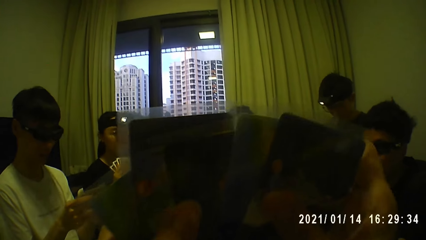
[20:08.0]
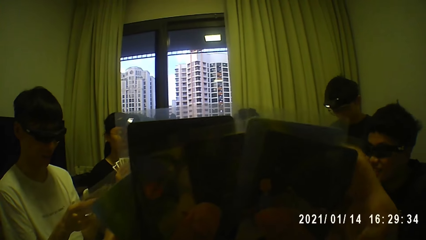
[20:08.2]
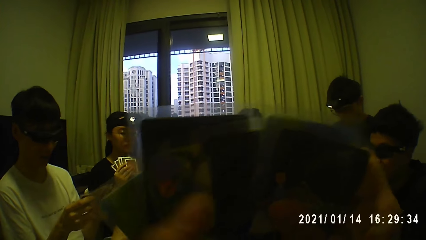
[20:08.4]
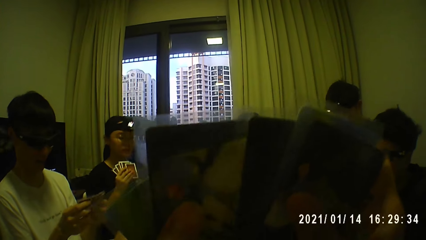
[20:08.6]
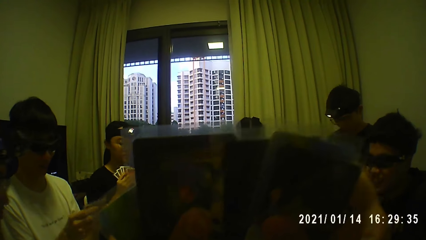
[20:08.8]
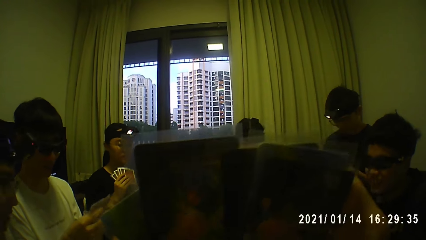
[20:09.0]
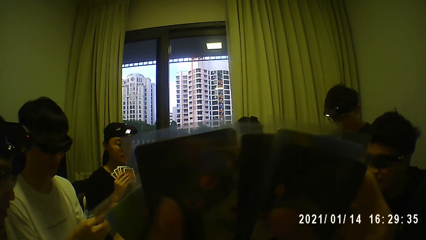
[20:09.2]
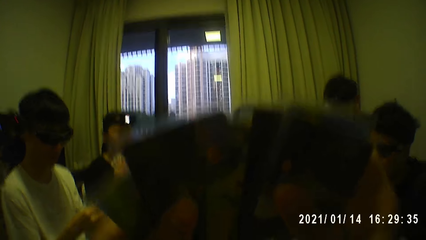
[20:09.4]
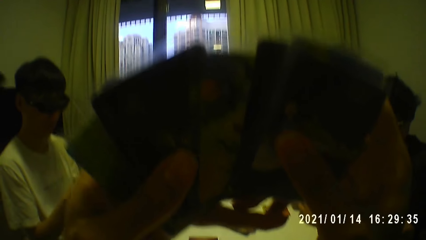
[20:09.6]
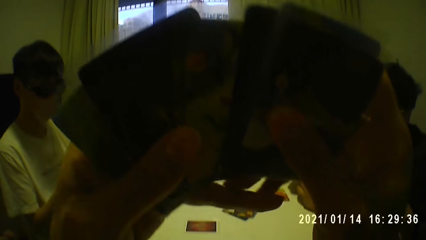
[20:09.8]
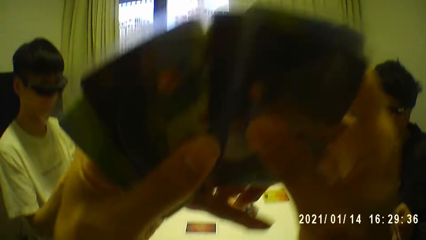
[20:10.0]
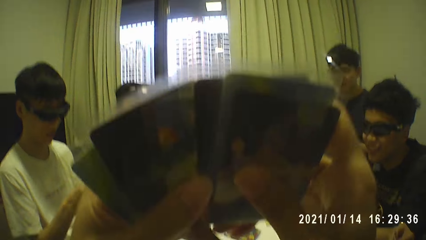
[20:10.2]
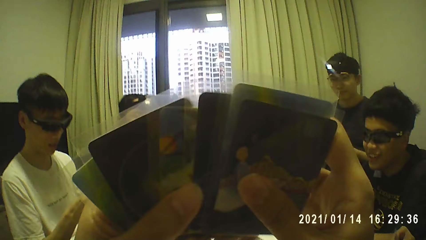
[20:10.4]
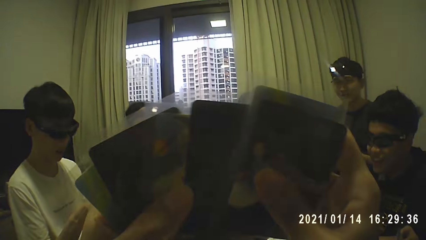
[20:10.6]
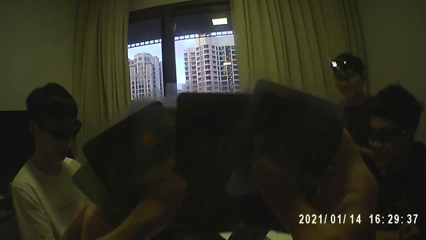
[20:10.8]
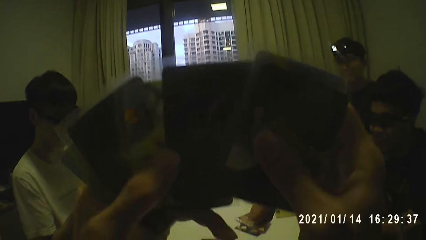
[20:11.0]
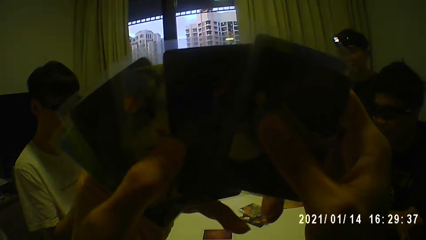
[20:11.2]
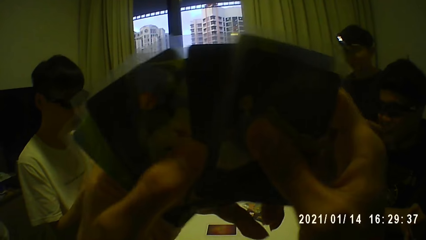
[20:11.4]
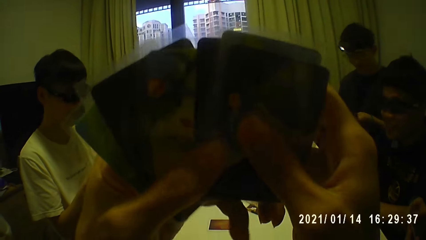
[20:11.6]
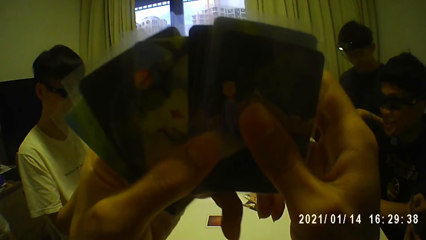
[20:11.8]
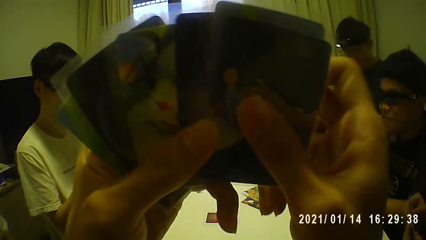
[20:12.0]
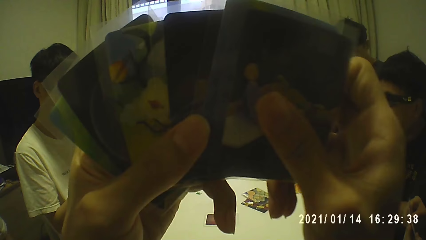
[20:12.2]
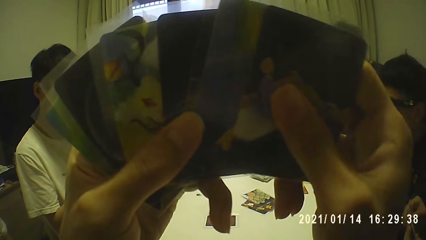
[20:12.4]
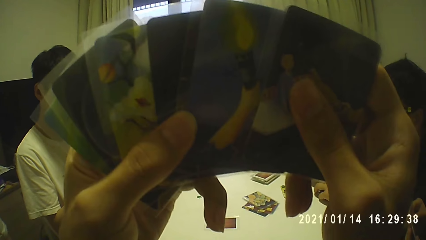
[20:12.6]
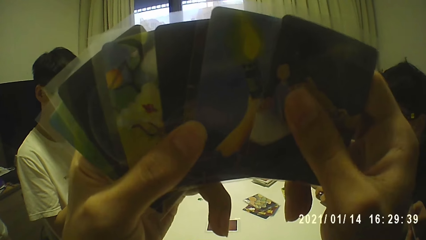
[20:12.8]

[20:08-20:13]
The camera wearer shuffles the cards in his hands.

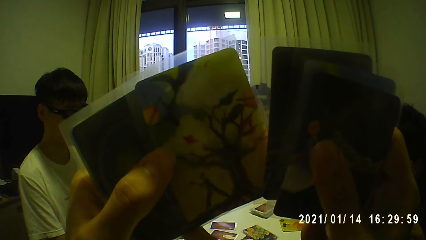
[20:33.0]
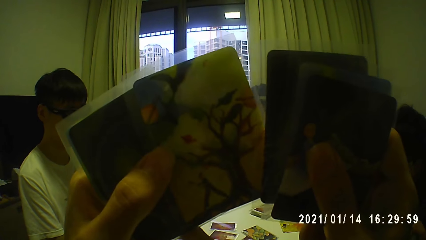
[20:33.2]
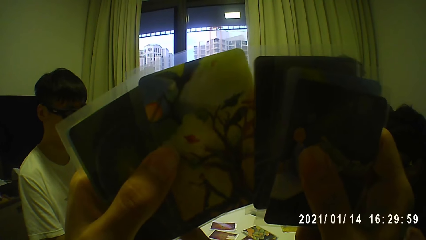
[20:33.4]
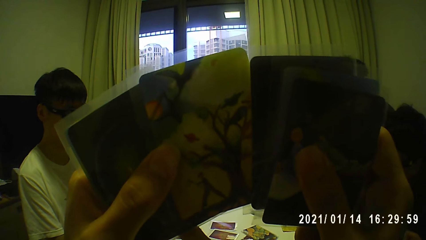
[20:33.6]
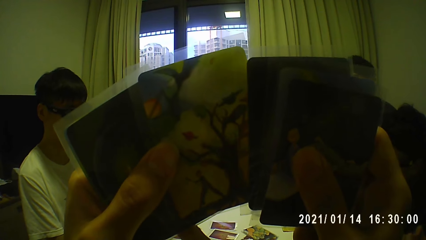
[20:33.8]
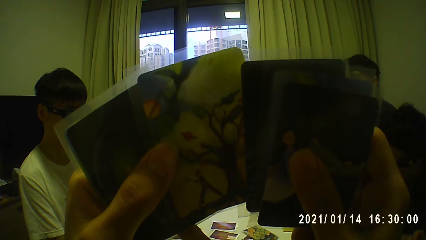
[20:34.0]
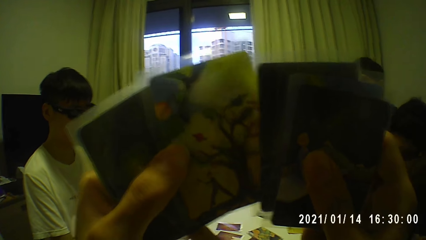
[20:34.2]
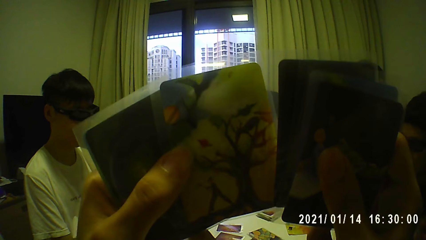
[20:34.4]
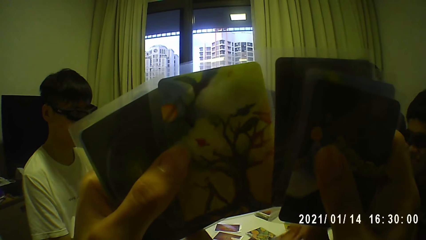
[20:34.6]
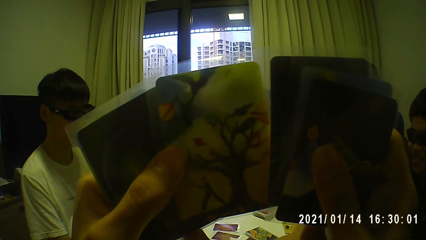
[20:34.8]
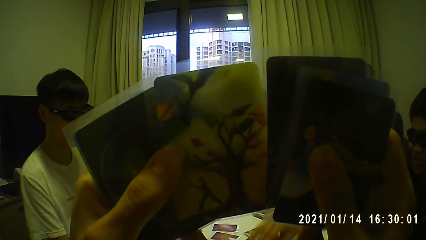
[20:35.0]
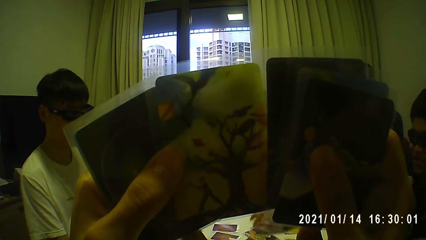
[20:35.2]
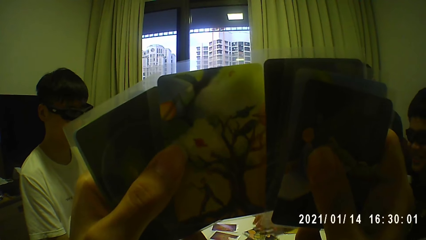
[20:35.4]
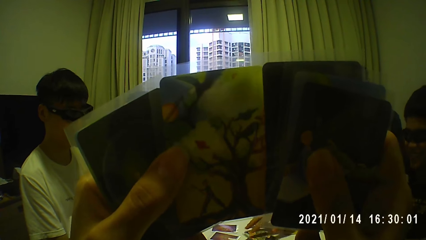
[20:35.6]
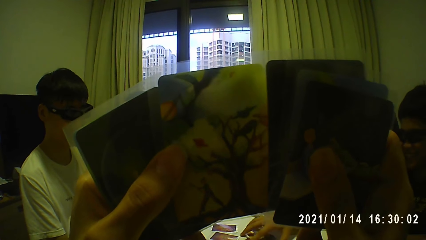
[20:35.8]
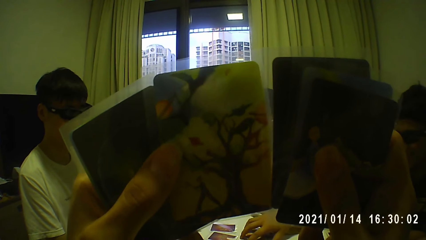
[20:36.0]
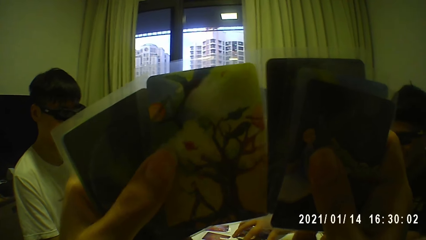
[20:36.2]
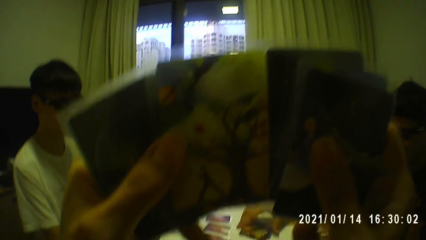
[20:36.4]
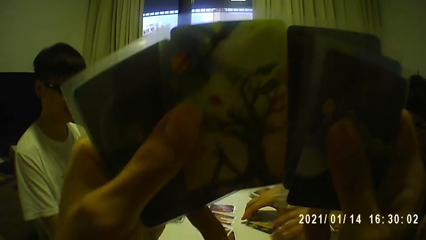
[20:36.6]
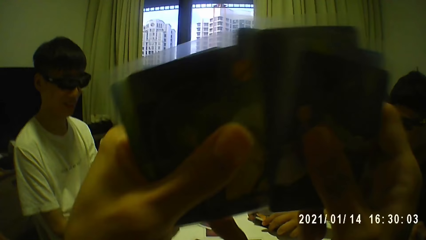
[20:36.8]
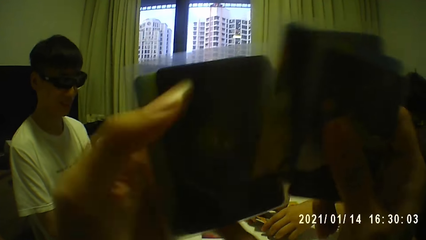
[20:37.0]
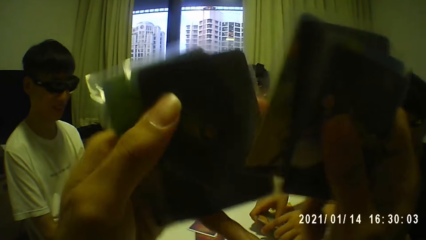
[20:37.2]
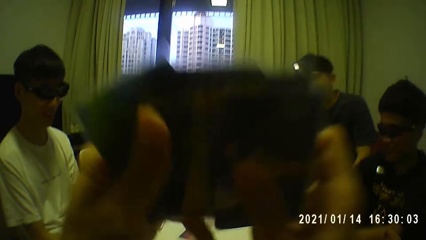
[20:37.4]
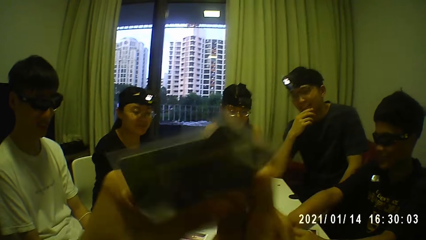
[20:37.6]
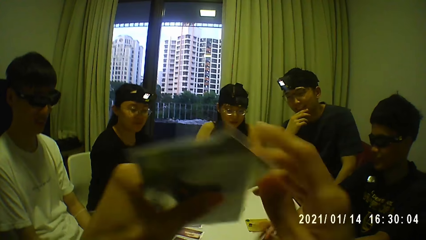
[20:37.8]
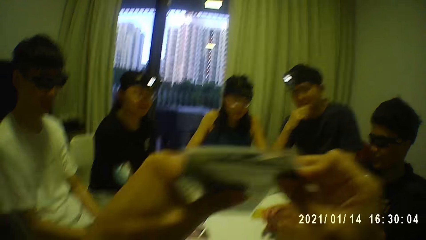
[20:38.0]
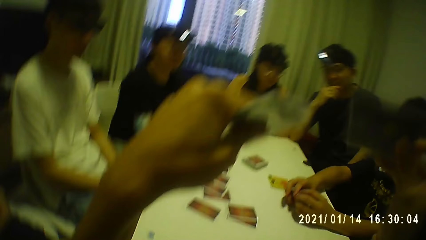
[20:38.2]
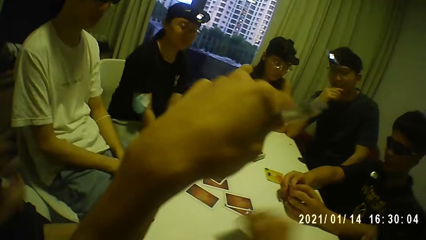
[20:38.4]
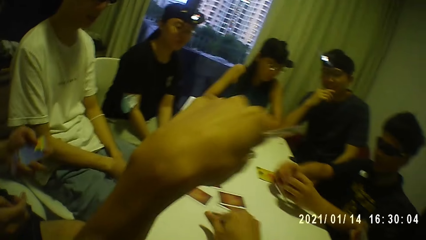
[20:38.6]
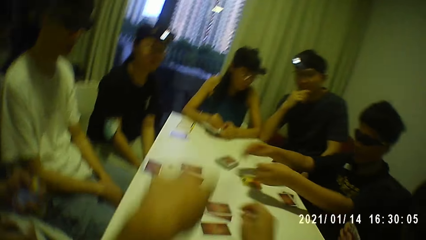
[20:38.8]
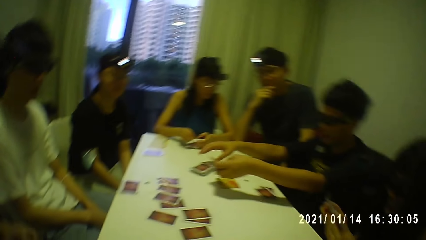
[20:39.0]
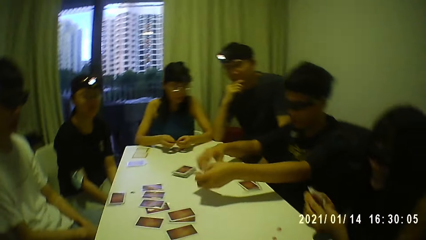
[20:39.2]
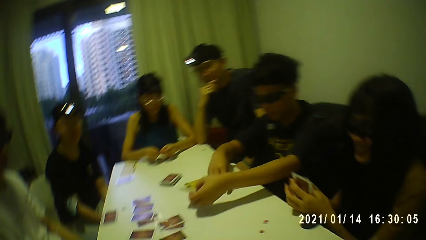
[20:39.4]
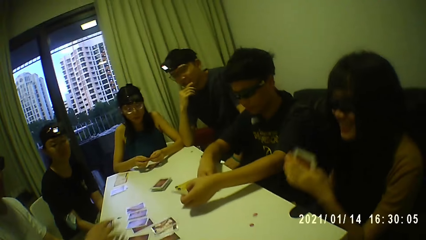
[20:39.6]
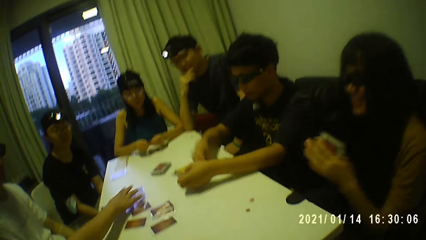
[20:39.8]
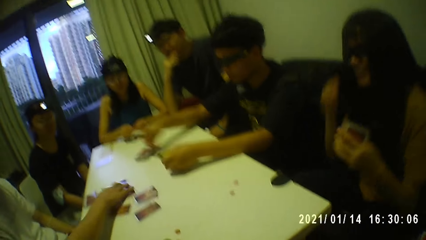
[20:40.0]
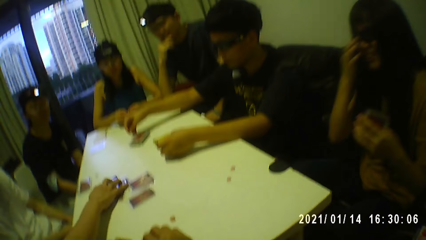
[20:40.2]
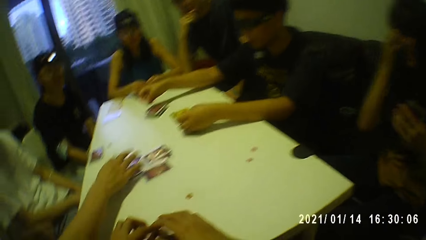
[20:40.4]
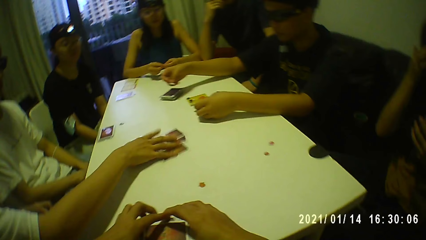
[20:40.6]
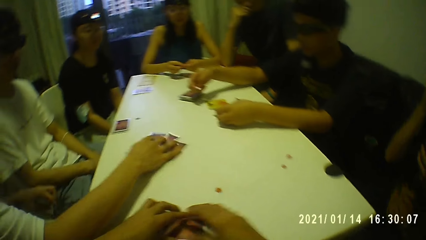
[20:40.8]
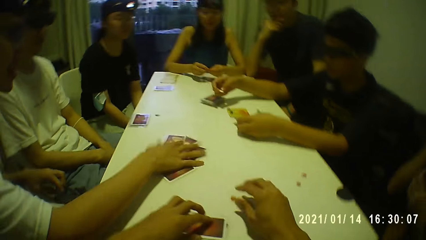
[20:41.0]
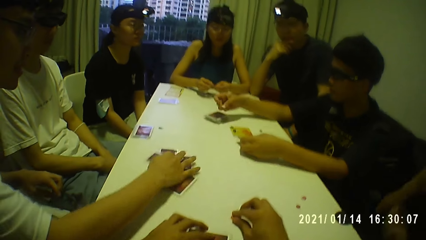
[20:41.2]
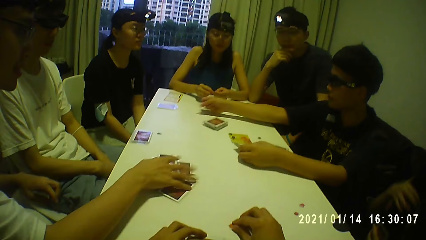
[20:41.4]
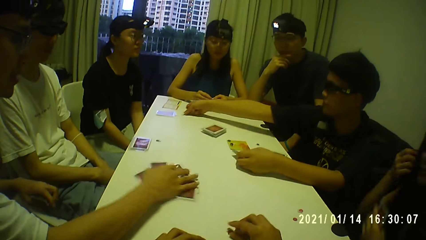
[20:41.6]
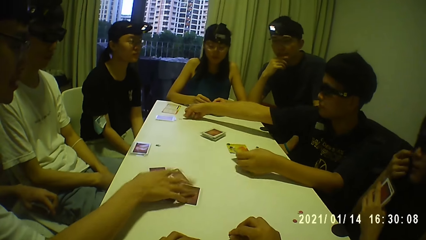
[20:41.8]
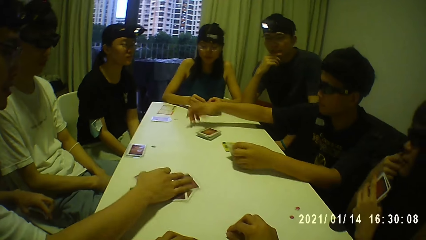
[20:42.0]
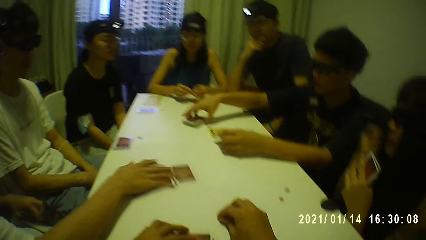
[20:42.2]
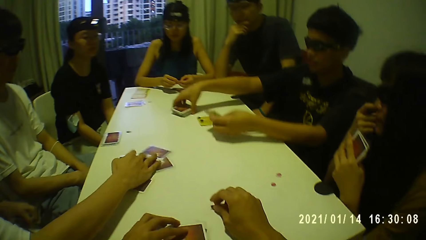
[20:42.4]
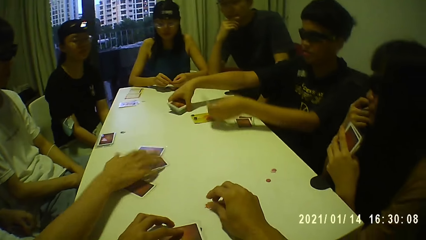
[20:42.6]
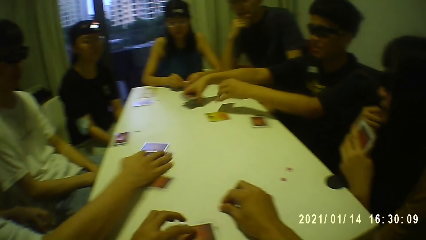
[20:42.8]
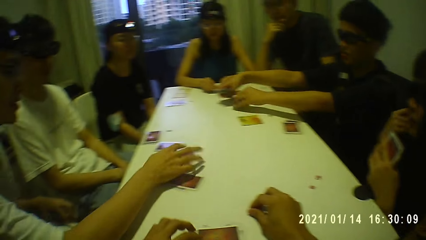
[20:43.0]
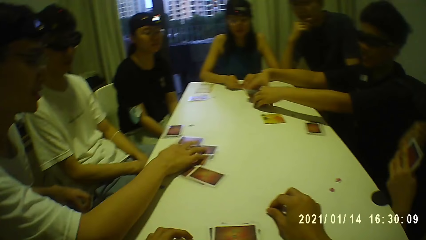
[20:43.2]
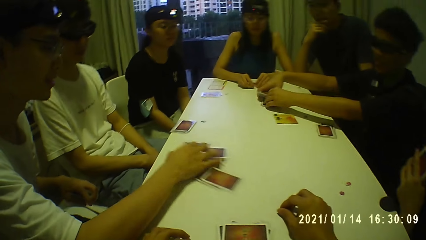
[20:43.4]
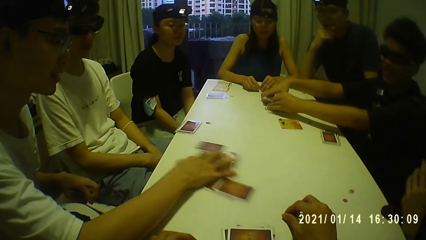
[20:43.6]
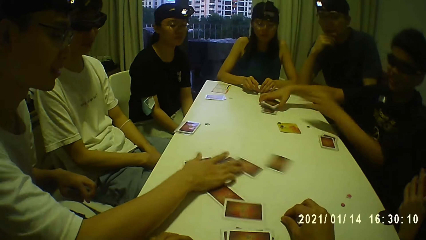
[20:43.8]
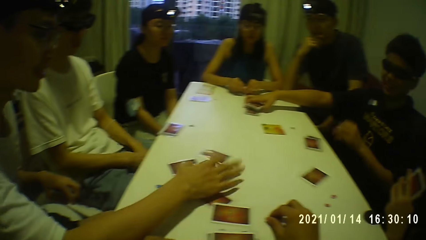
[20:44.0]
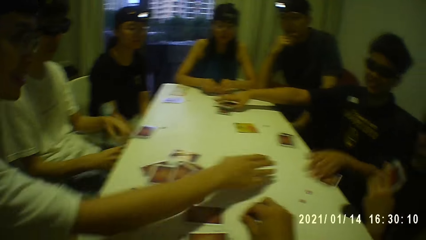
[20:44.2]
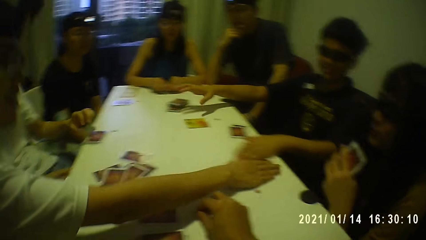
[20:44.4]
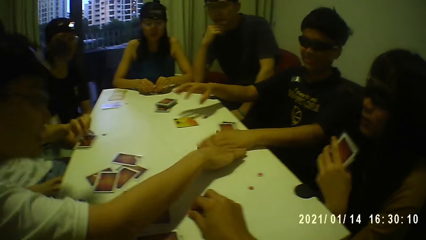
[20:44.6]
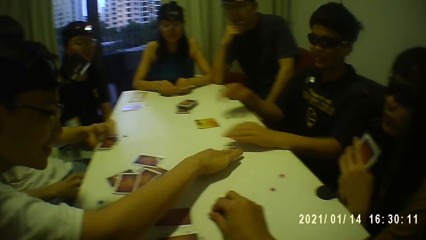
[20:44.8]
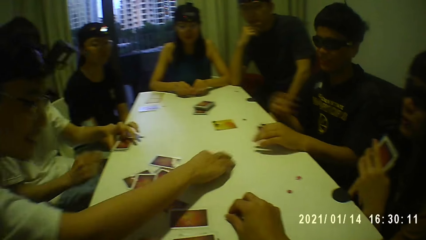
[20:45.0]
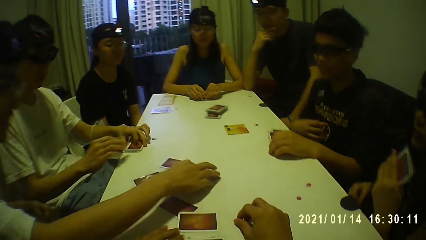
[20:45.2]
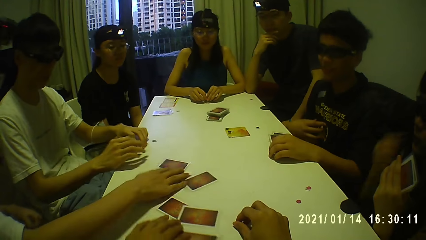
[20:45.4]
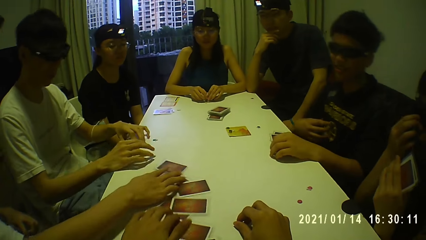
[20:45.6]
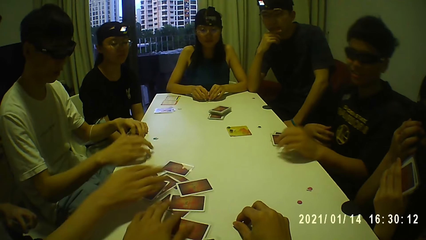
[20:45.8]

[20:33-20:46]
A man touches a card on the table with his right hand. He picks the card from the table with his hands. The camera wearer holds the cards with his left hand and picks a card from his left hand with his right hand. He drops the card in his right hand on the table. The man picks a token from the table with his right hand. Another man moves cards on the table with his right hand. A woman touches her face with her right hand. The first man drops the token in his right hand on the table. He picks the stack of cards from the table with his right hand. He drops a card in his left hand on the table. He drops the stack of cards in his right hand on the card. He moves a card on the table with his left hand. The other man moves the card on the table with his right hand. A third man moves a stack of cards on the table with his left hand. The camera wearer moves cards on the table with his left hand.
